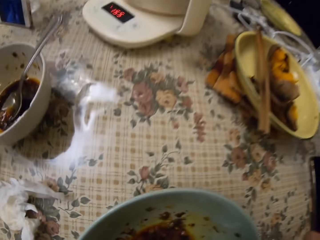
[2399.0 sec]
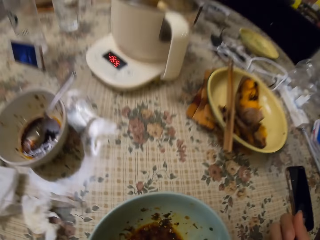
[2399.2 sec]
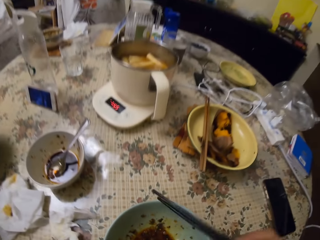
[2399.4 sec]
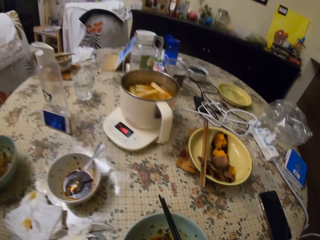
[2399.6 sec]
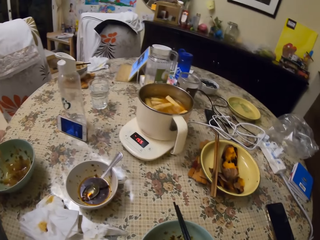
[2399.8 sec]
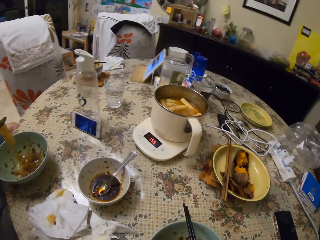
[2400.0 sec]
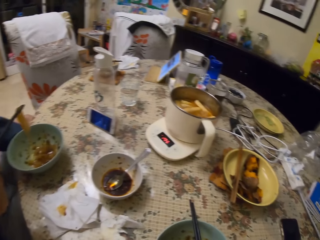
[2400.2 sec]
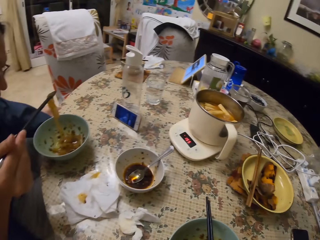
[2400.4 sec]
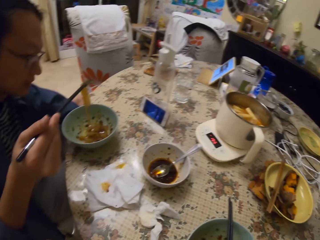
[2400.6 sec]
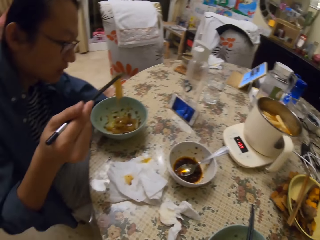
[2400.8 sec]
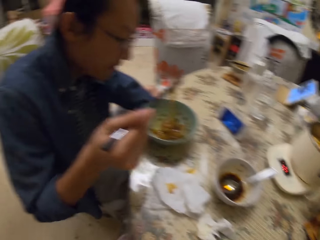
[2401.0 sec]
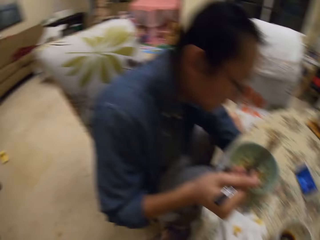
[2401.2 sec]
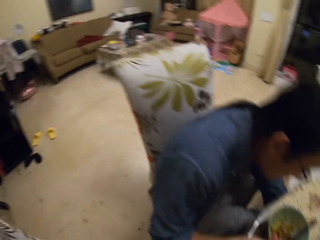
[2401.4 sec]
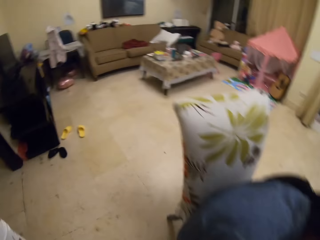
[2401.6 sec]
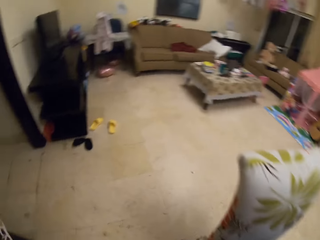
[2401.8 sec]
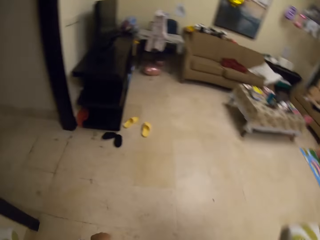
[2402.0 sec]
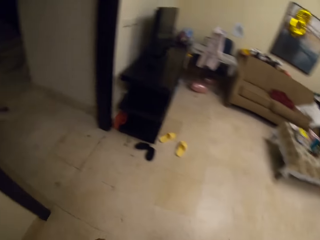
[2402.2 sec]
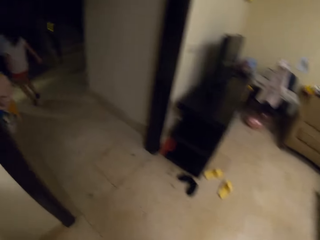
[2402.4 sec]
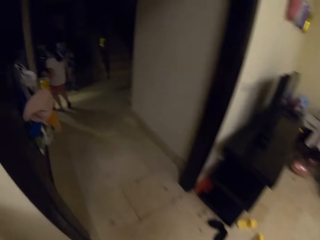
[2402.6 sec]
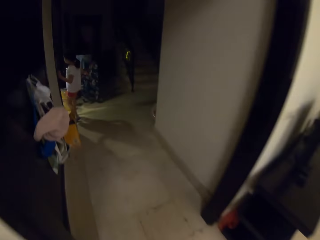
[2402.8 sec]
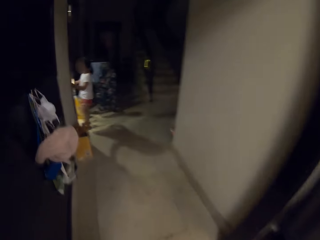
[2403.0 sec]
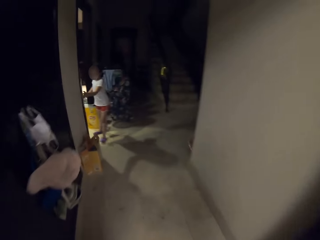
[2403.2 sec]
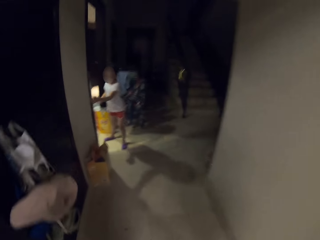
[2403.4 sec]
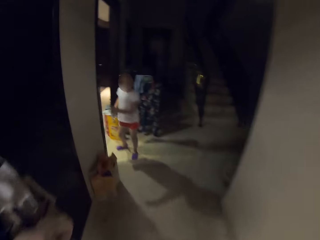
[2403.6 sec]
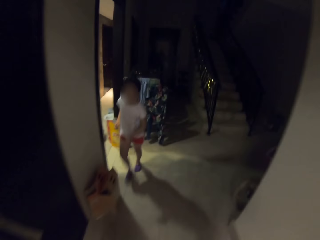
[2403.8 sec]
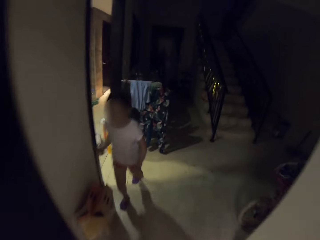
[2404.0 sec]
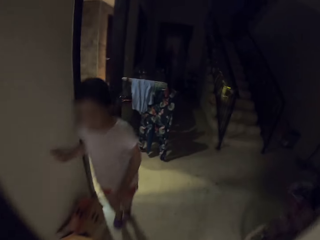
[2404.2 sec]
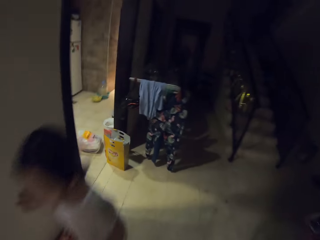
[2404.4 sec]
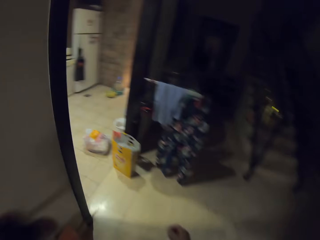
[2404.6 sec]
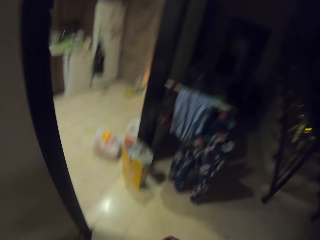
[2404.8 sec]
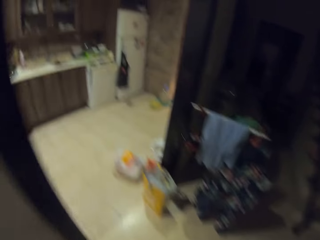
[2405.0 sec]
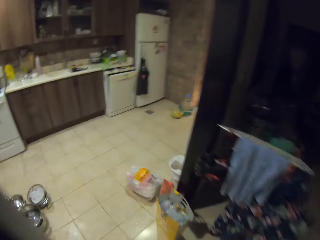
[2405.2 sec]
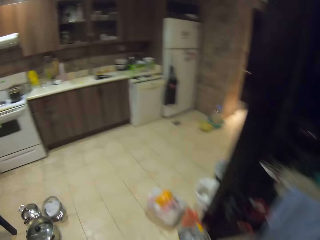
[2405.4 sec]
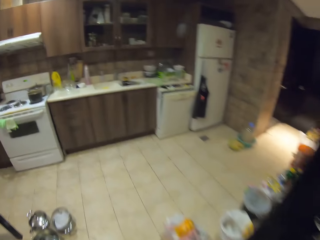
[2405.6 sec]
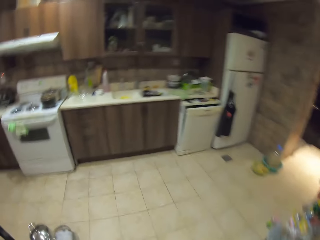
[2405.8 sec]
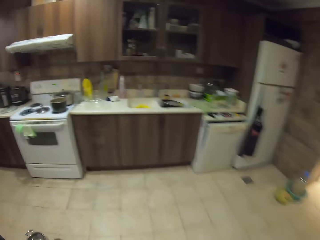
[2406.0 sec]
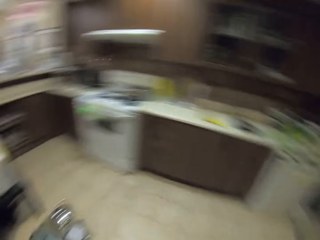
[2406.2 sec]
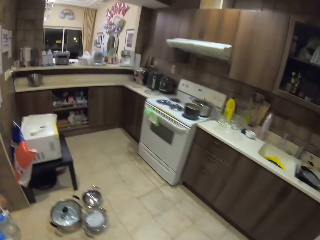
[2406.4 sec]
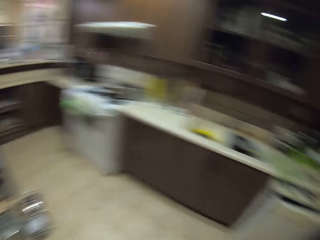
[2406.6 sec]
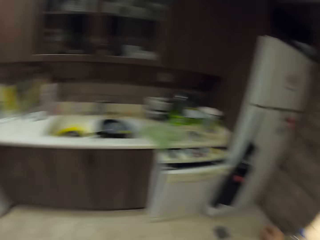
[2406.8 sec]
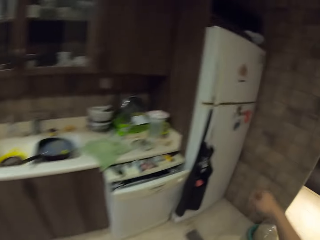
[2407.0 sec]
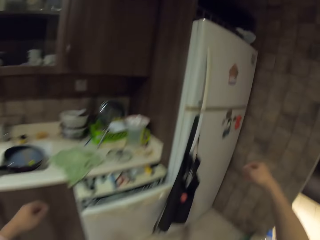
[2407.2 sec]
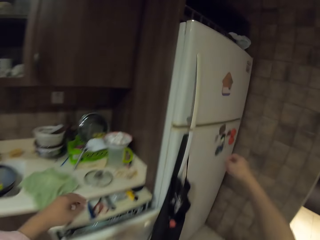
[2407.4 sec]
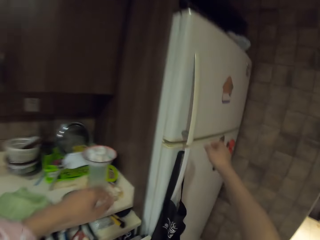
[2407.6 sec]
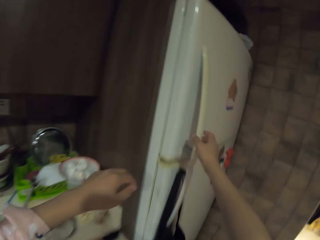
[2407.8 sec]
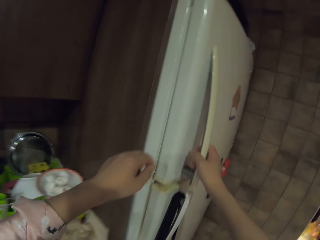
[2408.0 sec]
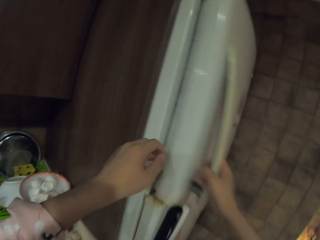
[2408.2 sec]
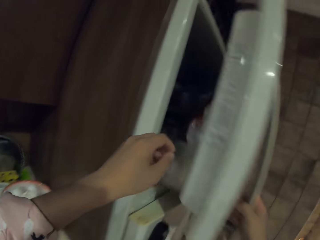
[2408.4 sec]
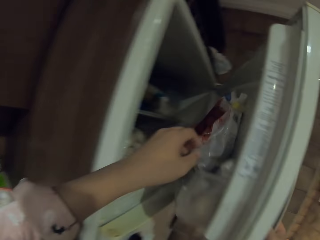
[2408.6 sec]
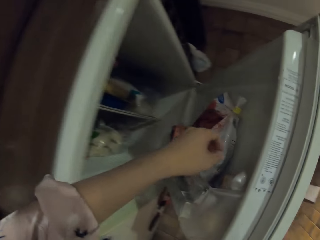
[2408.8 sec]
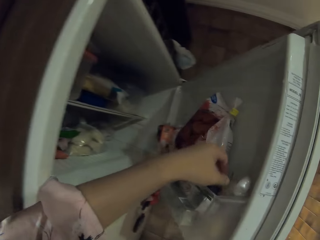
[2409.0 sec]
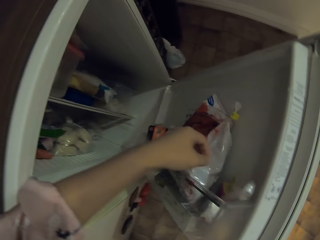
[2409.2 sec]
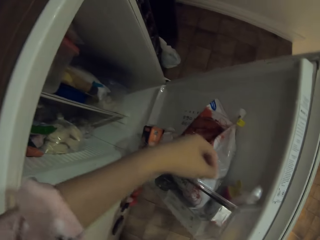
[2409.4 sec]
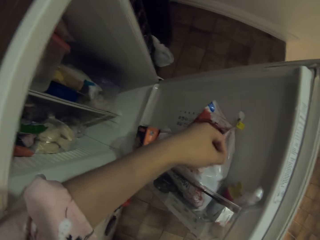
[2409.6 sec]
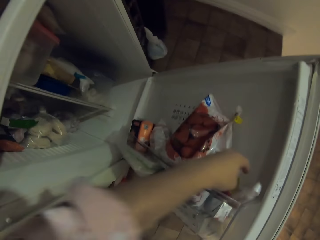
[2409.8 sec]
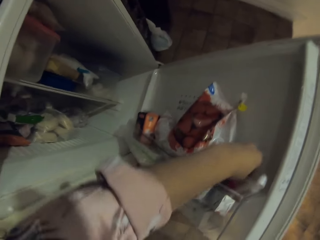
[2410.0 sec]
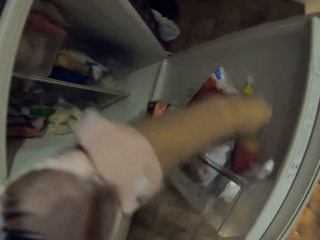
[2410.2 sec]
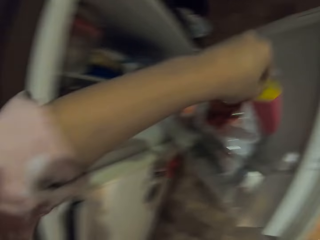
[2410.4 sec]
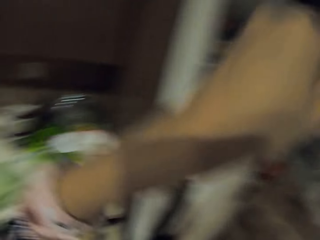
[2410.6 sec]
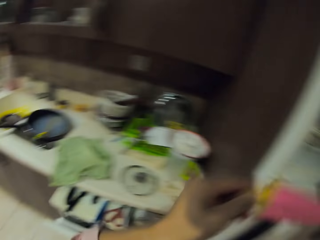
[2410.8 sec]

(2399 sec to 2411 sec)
The camera wearer drops the chopsticks on her food plate. A man eats with chopsticks. The camera wearer walks to the kitchen. A girl runs on the kitchen cabinet and walks back to the dining table. The camera wearer walks inside the kitchen. They open the fridge in the kitchen. They pick the ice cream from the fridge.

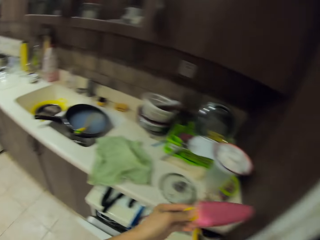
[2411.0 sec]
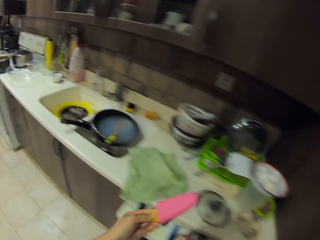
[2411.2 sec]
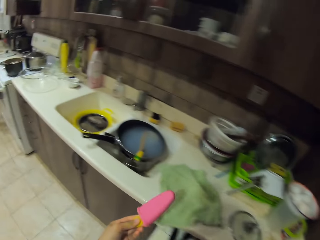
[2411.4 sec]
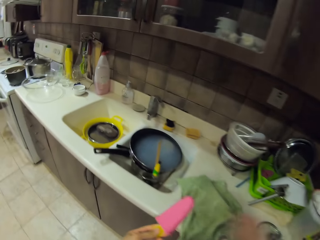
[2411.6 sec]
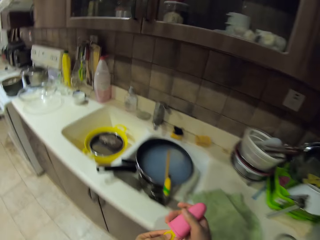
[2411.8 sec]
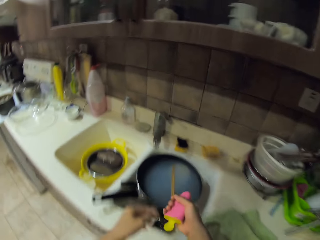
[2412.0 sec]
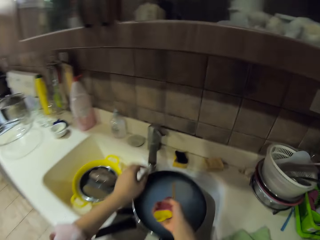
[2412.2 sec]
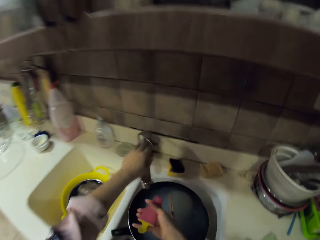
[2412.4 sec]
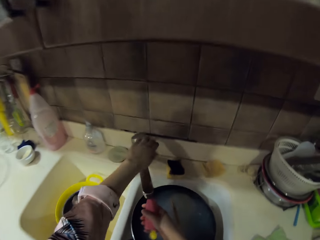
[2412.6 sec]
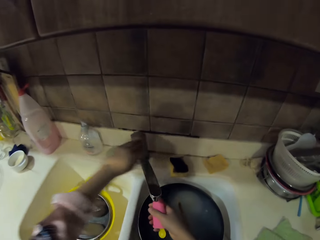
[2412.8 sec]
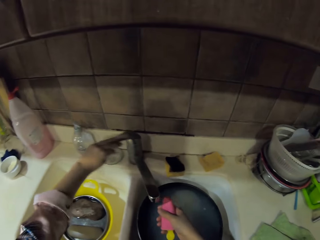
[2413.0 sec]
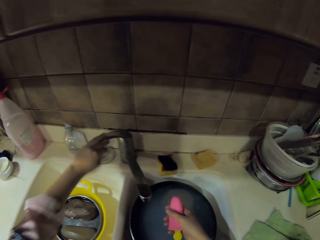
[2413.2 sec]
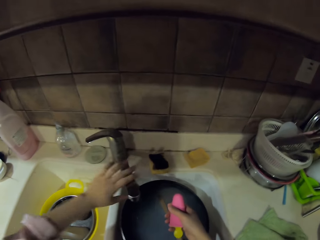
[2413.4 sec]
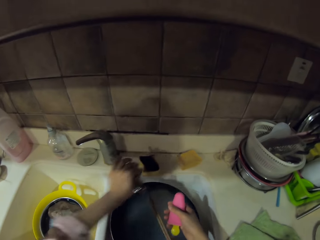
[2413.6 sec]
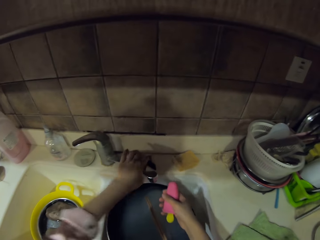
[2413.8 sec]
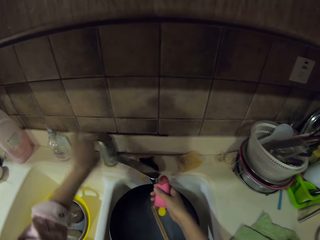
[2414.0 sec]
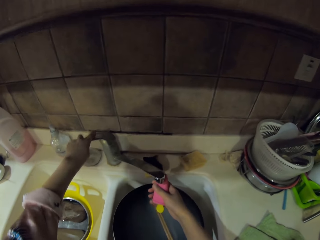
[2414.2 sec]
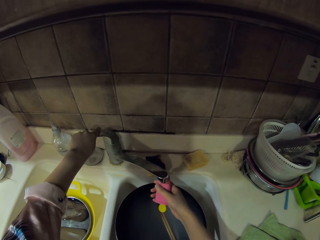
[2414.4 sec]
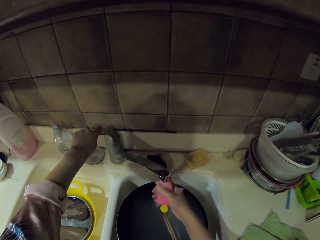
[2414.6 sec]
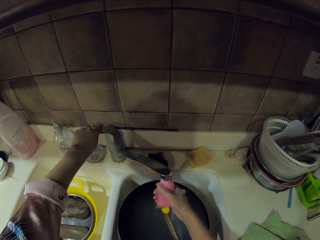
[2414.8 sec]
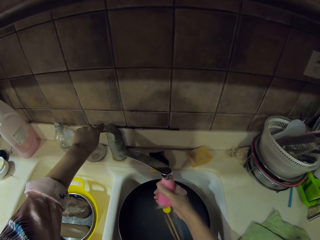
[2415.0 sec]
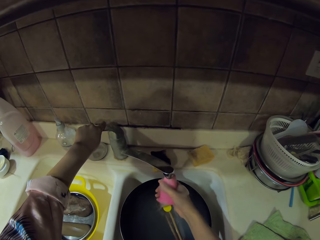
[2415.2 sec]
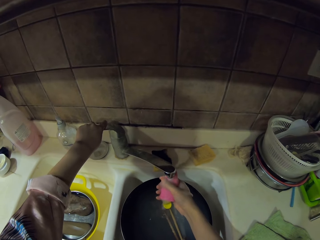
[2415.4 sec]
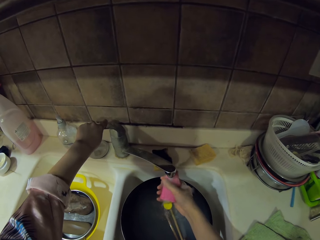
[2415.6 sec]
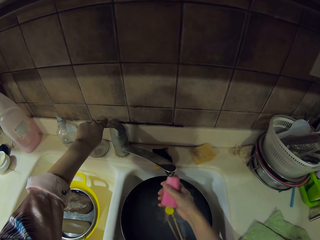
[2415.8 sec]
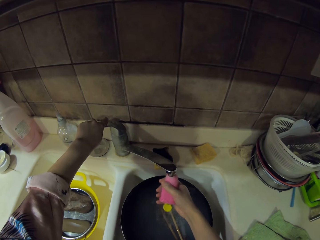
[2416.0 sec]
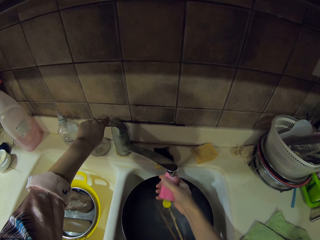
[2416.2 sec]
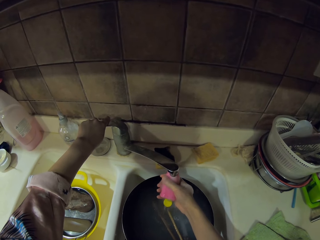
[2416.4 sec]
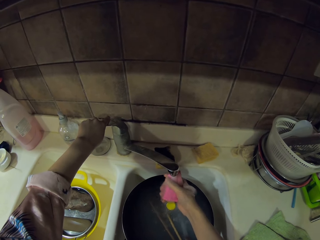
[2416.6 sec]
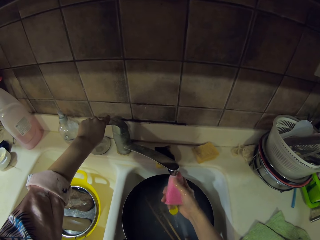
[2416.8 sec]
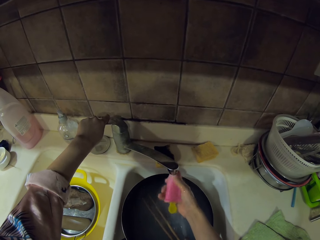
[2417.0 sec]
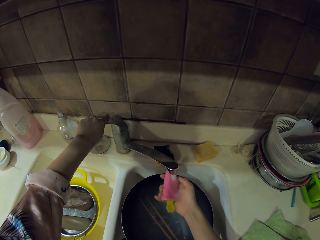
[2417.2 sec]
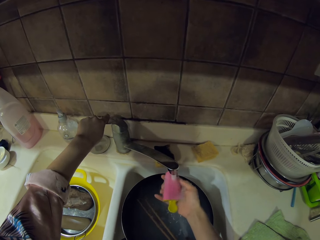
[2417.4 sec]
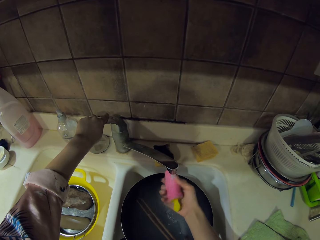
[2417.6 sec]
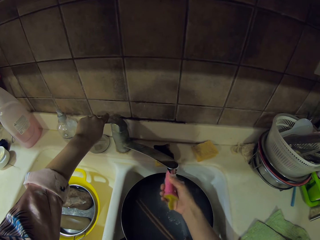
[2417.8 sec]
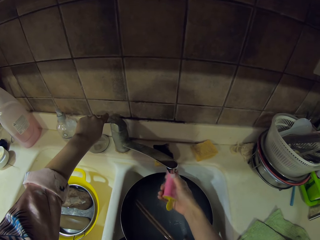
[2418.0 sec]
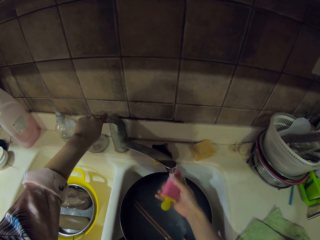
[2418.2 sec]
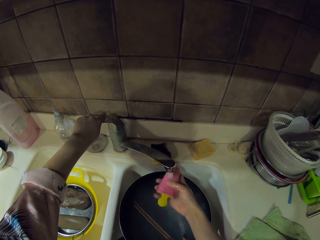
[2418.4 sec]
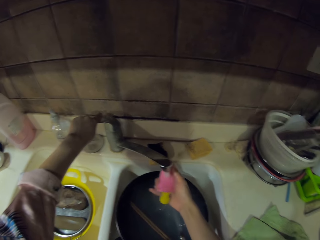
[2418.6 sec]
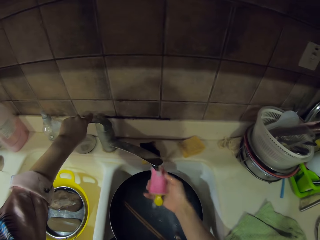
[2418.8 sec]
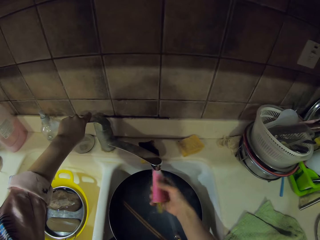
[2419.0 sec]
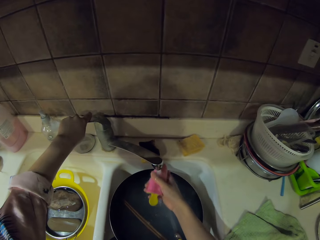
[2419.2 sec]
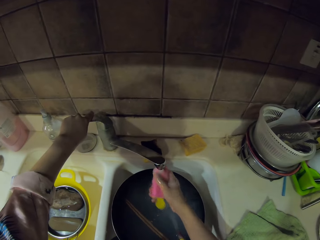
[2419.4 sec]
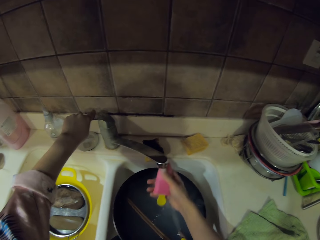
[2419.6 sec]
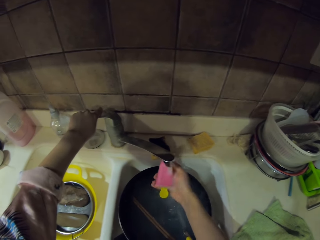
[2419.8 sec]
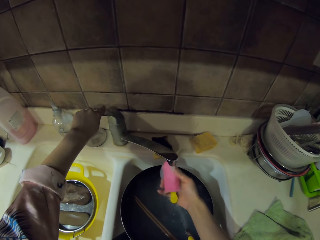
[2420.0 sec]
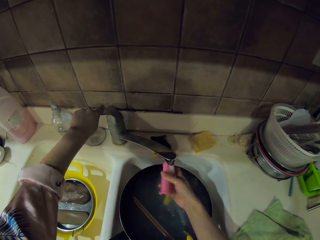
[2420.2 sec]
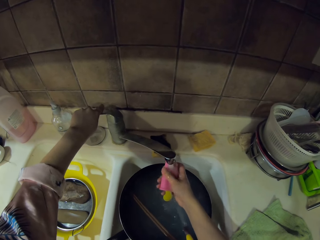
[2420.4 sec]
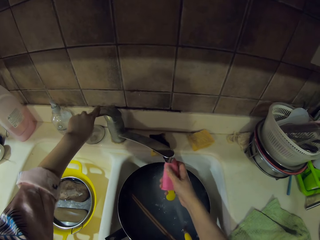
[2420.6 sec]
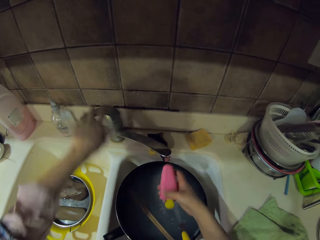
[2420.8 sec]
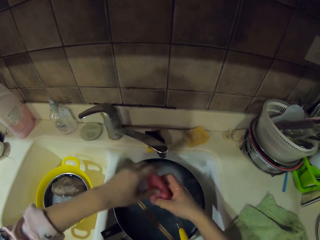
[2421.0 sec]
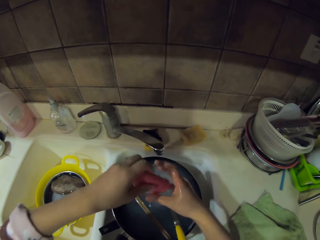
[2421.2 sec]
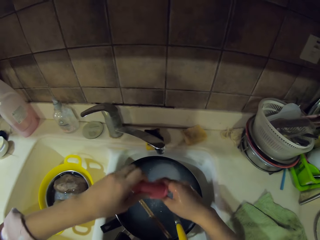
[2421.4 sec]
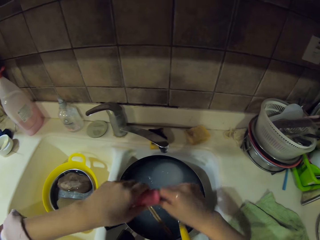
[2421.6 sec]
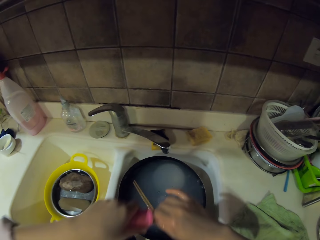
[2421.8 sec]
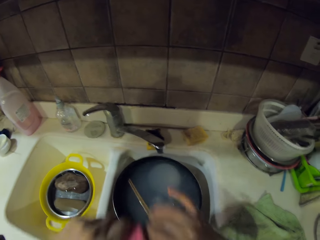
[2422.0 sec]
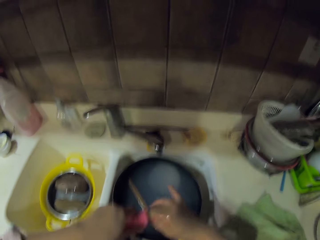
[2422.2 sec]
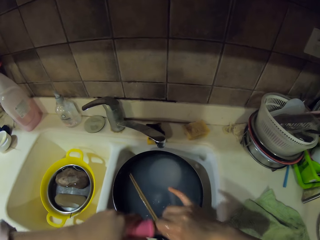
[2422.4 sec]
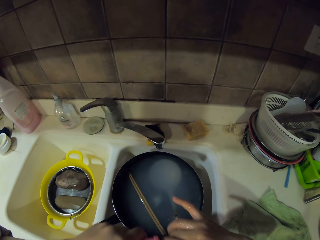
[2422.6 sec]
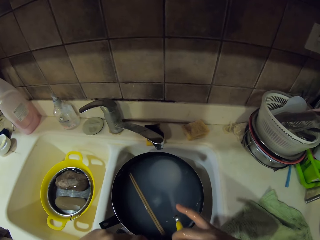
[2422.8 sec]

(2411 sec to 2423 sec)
The camera wearer closes the fridge door. They carry the ice to the sink. They turn the sink faucet handle. They turn the sink faucet pipe. They turn on the sink water. They wash the ice in the sink. They turn off the sink water. They shake the ice in the sink.
